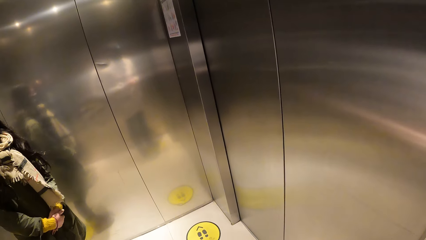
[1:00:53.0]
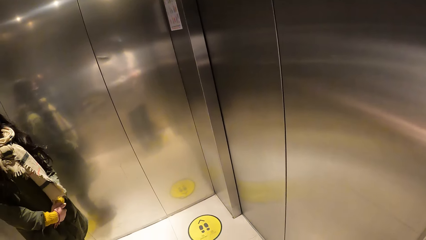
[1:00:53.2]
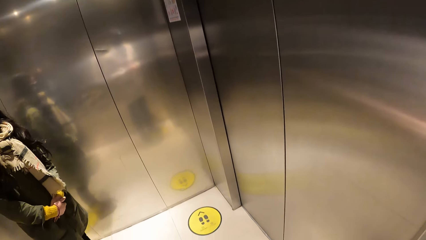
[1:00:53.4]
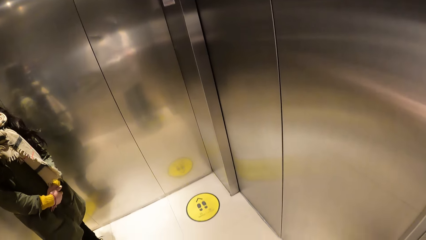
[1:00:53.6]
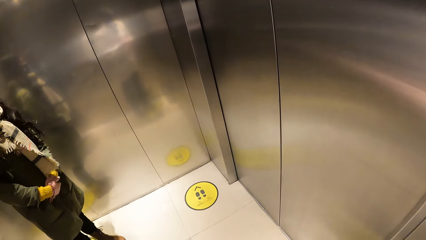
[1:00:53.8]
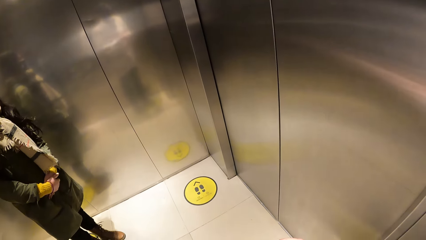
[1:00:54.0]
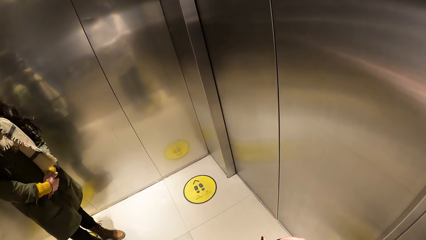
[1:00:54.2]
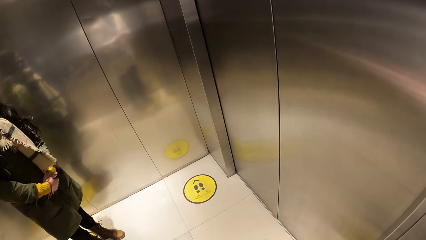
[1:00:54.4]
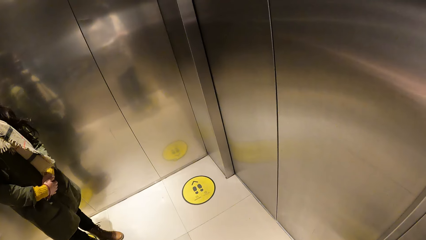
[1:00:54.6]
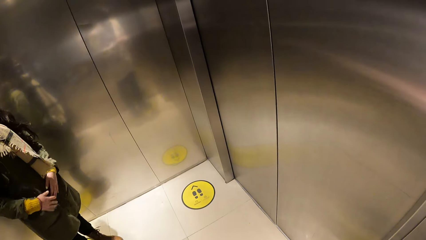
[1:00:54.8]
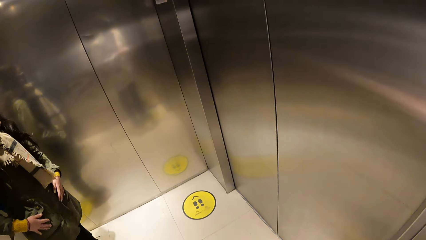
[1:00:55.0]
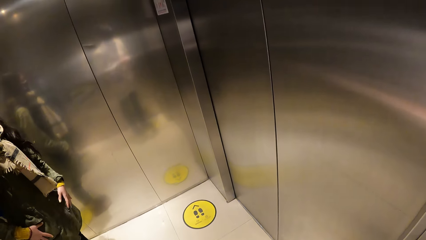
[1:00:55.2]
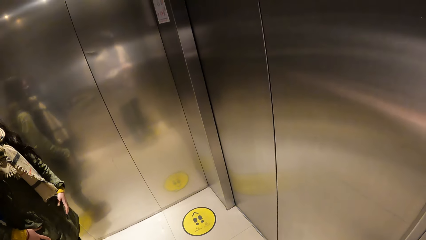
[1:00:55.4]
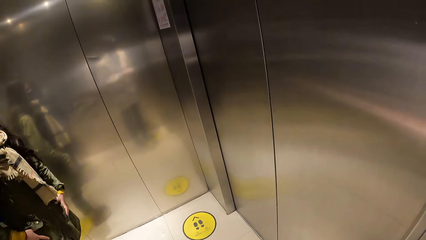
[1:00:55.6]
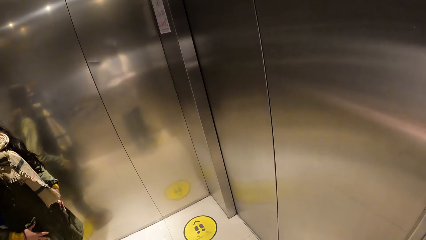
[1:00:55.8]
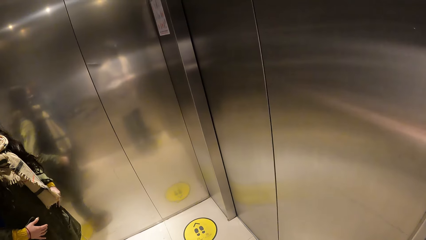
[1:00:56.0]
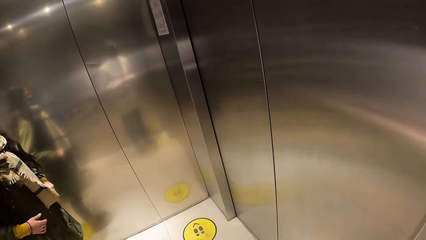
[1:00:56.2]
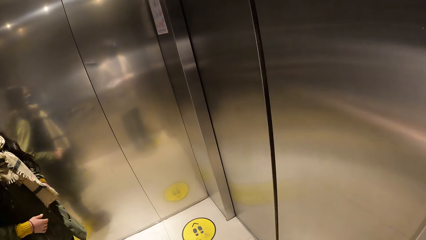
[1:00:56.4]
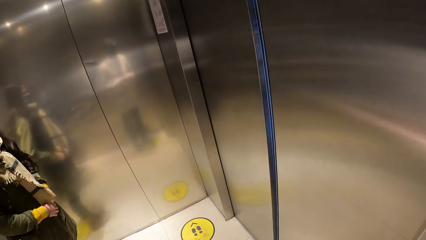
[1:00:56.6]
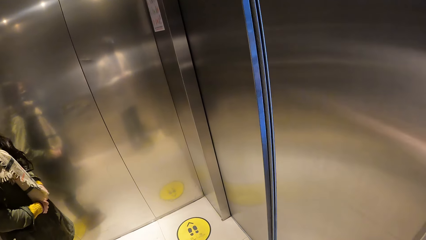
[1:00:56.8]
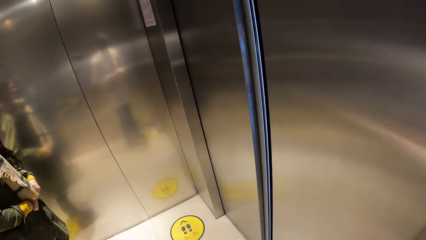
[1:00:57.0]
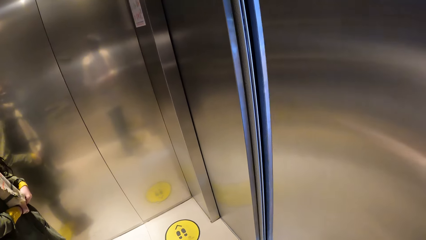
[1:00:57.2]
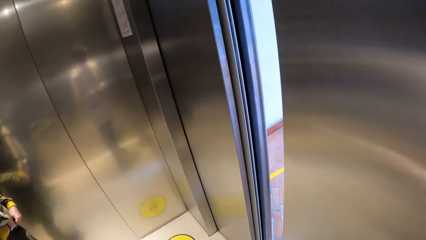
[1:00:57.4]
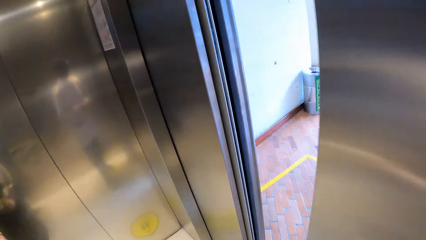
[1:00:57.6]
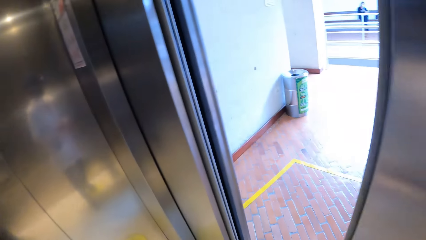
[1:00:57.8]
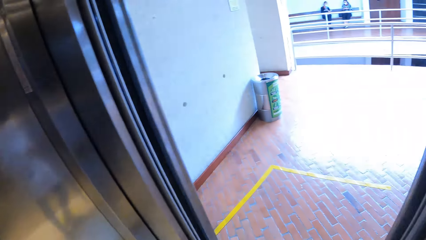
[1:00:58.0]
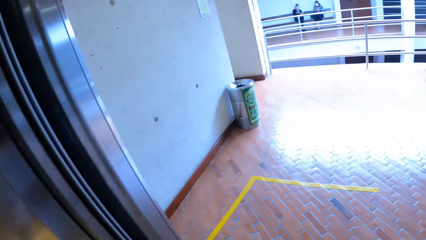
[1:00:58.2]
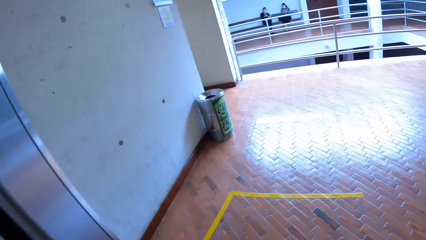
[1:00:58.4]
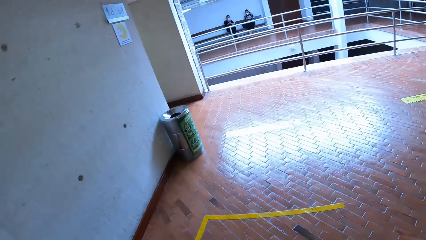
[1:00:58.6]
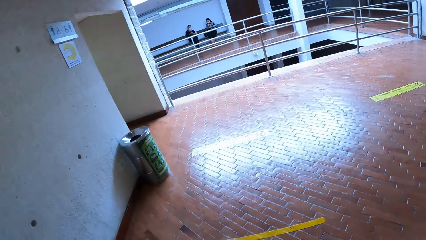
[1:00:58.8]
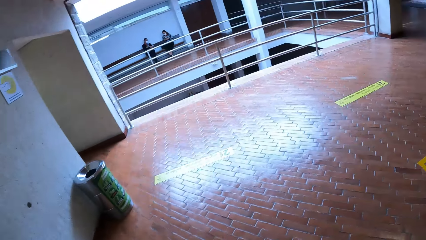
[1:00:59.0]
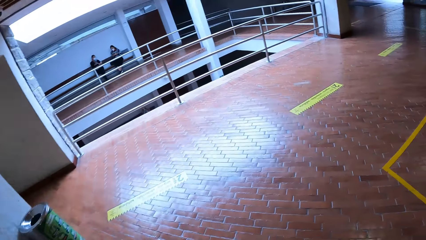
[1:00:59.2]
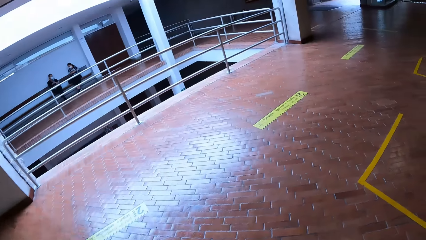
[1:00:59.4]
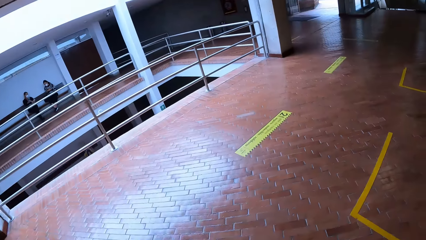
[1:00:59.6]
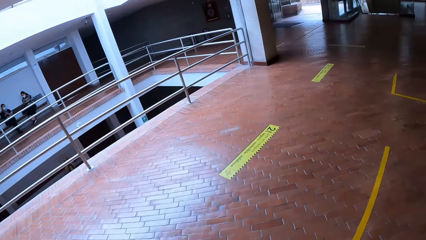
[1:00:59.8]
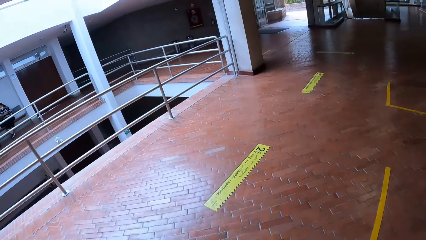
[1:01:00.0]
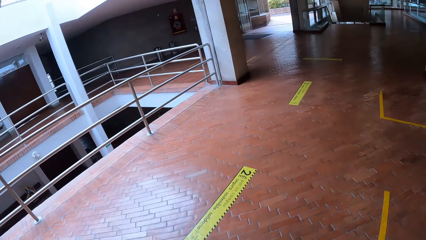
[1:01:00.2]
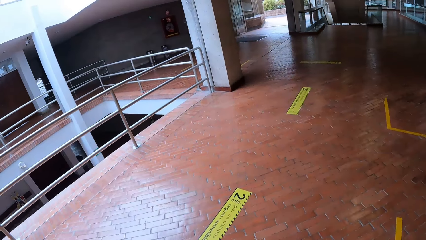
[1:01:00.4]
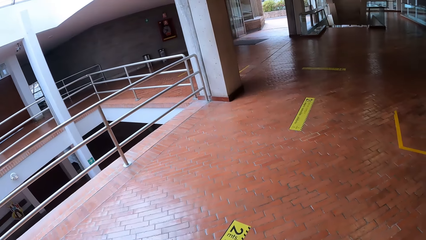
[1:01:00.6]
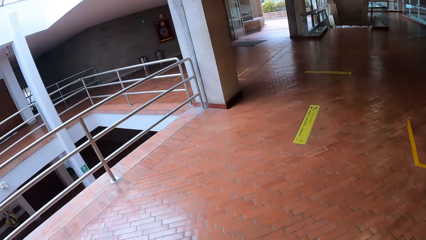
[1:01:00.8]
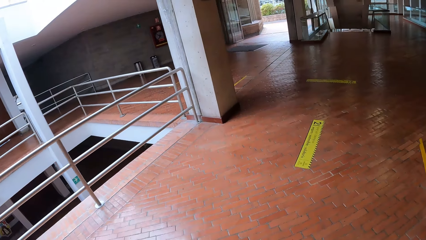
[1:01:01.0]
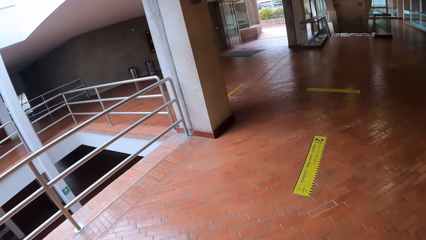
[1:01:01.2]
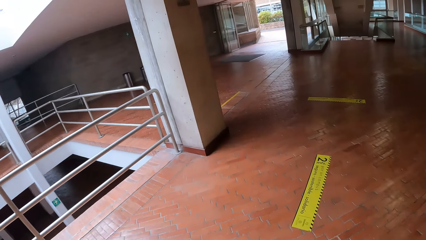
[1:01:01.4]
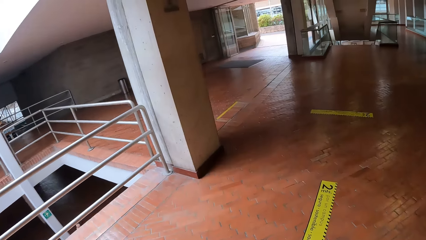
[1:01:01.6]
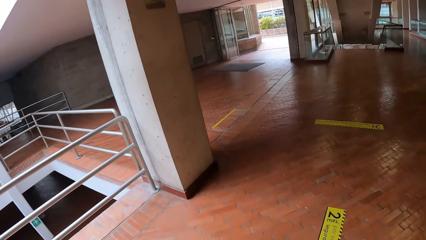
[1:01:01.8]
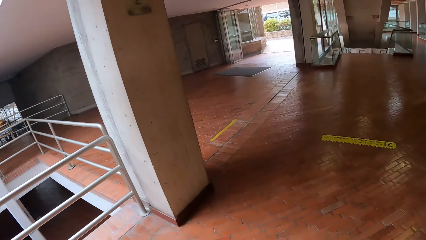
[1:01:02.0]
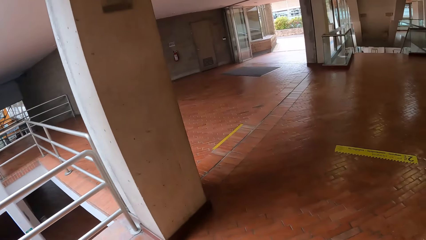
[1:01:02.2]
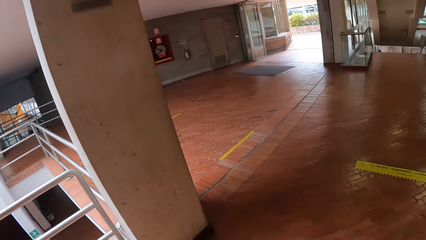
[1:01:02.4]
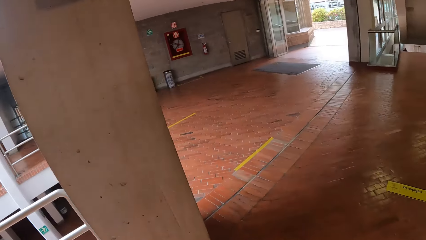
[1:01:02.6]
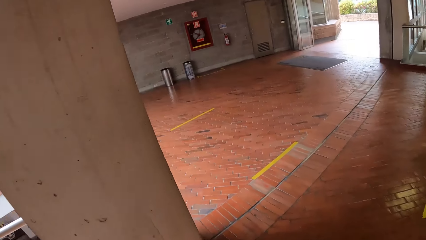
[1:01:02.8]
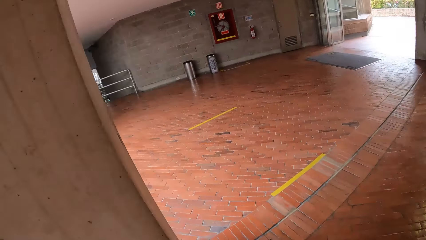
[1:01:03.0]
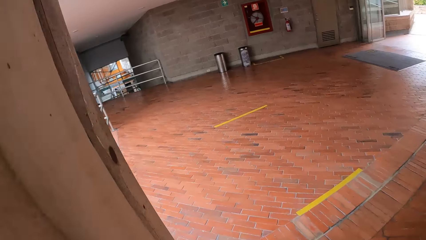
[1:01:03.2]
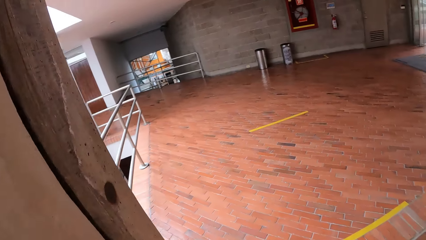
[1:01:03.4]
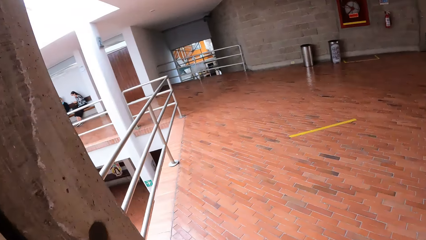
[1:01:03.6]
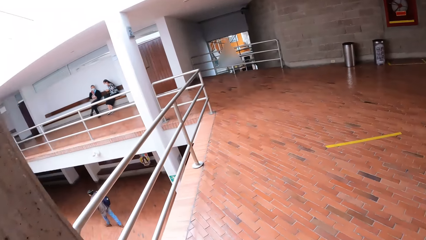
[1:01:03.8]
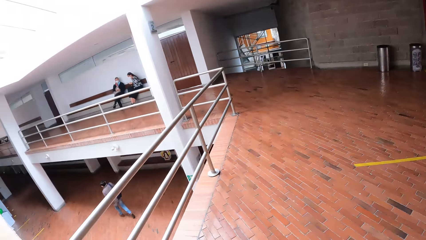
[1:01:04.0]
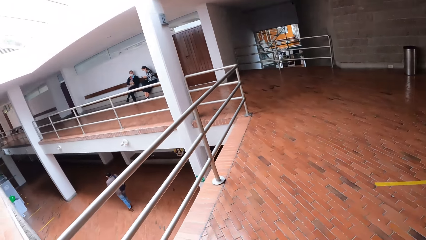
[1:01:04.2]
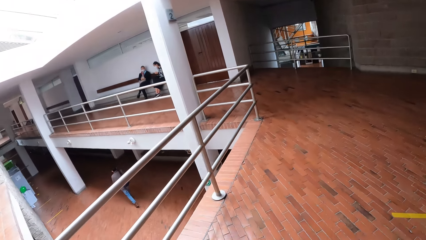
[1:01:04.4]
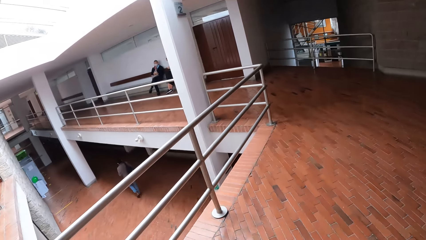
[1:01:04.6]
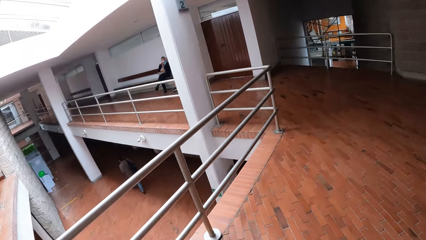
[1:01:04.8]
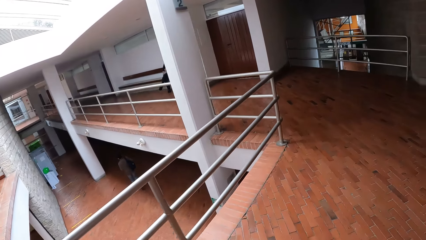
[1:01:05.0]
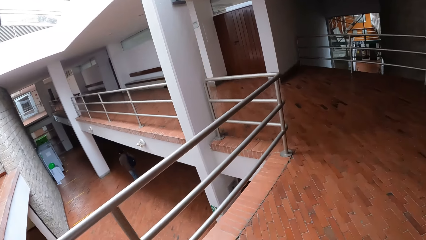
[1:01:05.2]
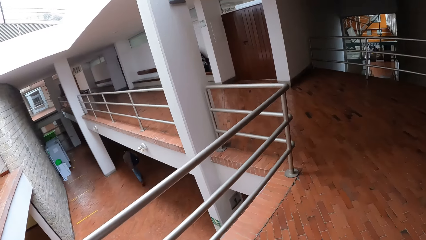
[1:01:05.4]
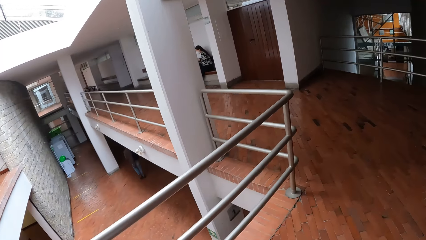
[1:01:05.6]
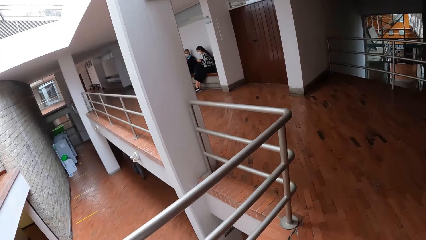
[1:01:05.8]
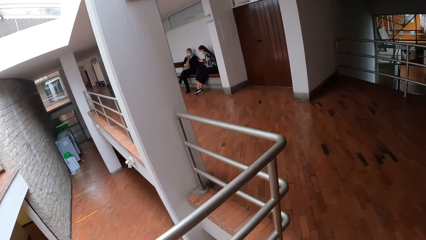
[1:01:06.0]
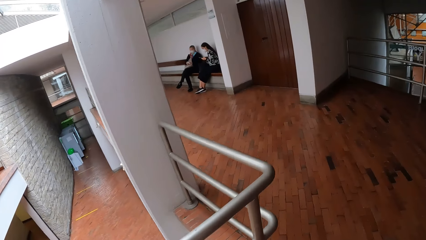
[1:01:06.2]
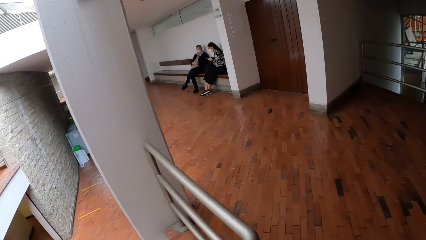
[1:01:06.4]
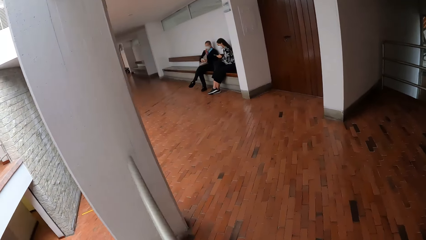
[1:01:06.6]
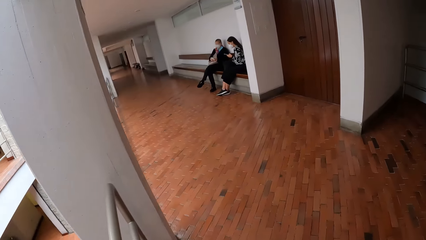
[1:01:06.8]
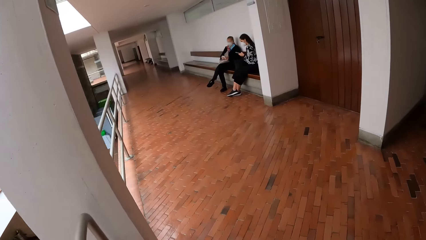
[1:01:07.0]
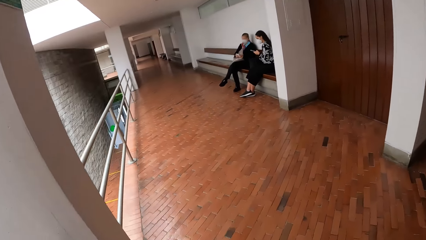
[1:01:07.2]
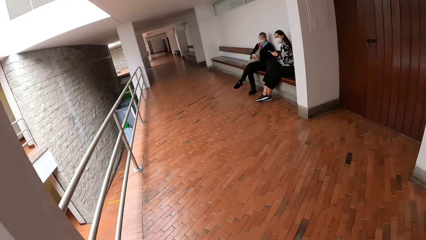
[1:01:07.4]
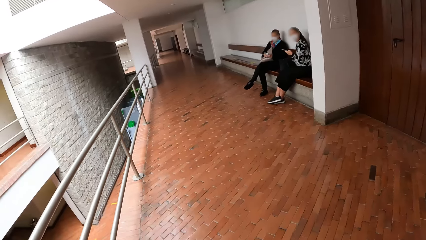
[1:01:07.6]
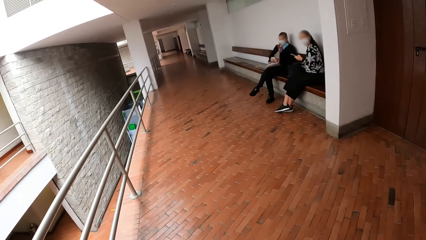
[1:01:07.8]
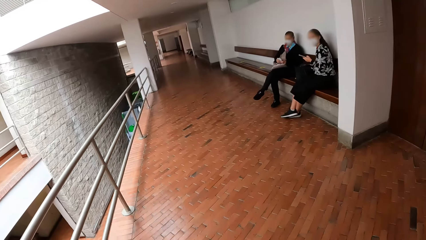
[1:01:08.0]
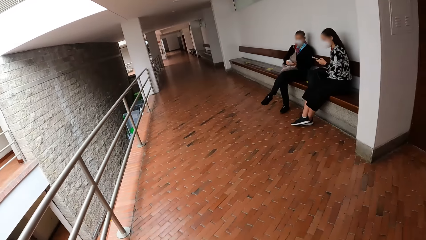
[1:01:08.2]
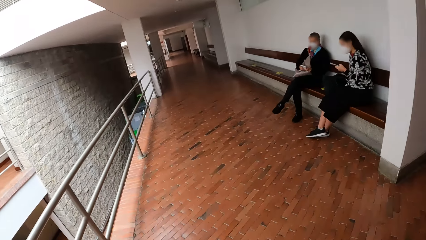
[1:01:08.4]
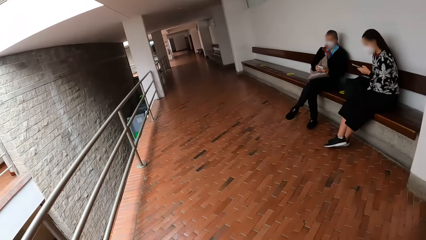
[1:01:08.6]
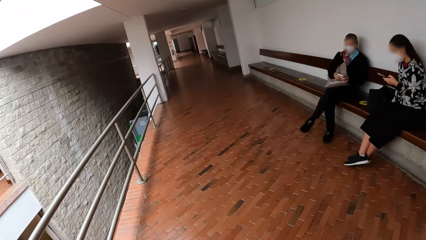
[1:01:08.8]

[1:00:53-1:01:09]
The woman dips her left hand into the jacket pocket. The woman holds the jacket with her right hand. The camera wearer walks out of the elevator. They walk in the building. A man operates a phone with both hands. Another woman operates a phone with both hands.
